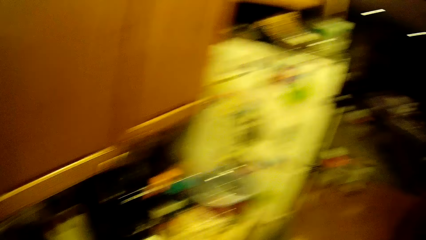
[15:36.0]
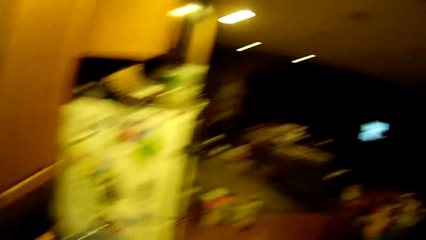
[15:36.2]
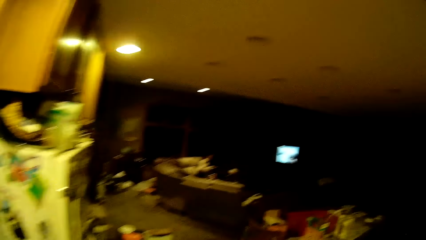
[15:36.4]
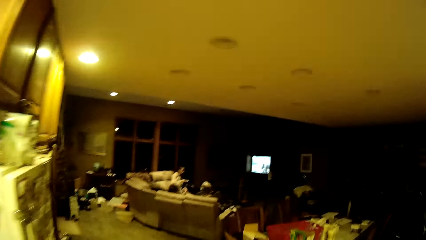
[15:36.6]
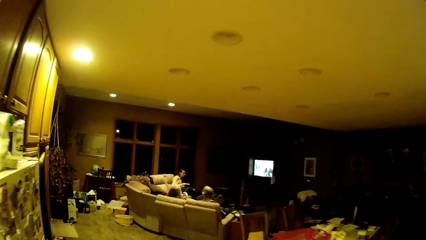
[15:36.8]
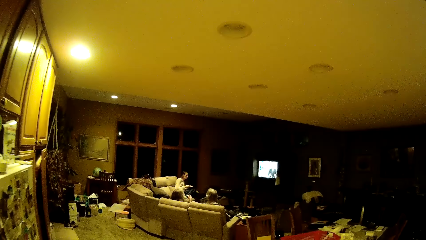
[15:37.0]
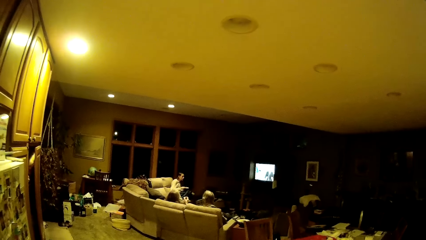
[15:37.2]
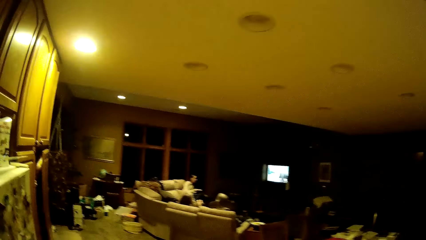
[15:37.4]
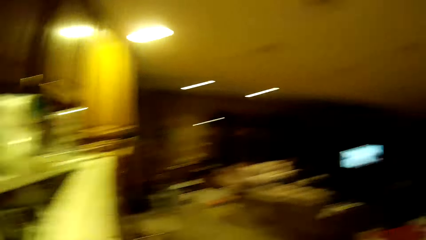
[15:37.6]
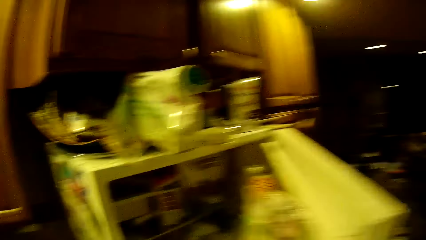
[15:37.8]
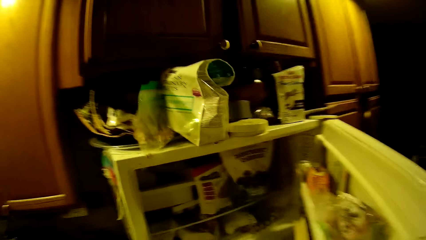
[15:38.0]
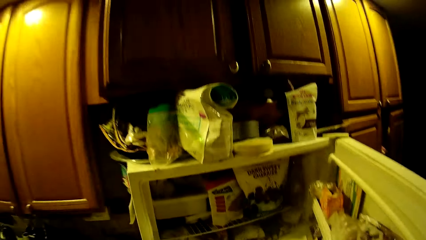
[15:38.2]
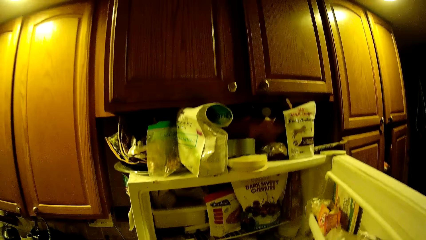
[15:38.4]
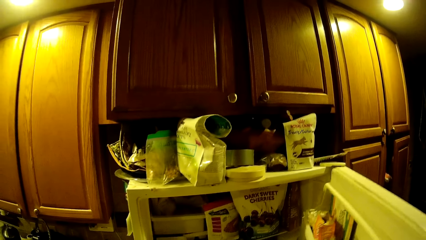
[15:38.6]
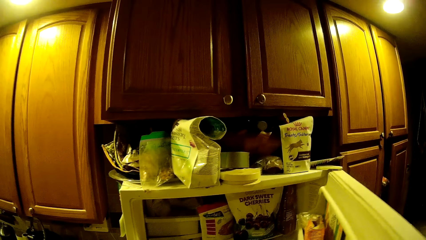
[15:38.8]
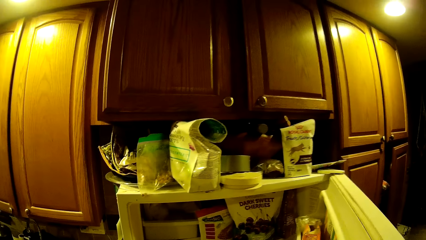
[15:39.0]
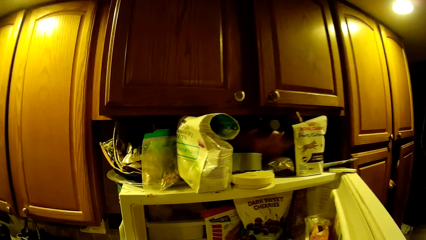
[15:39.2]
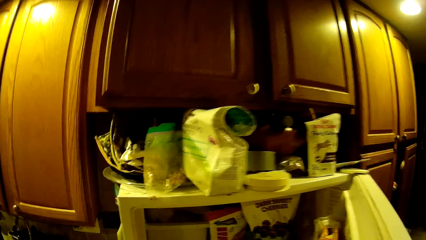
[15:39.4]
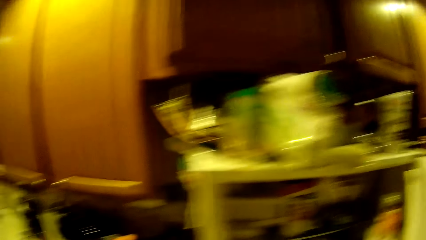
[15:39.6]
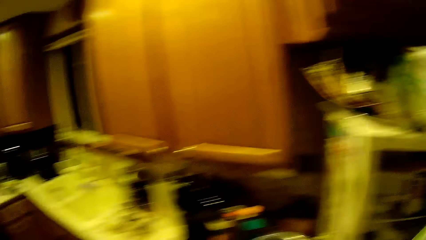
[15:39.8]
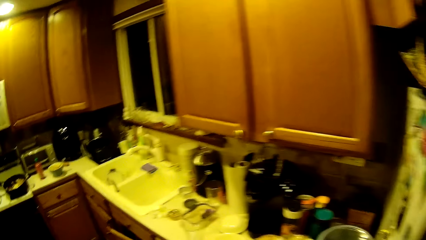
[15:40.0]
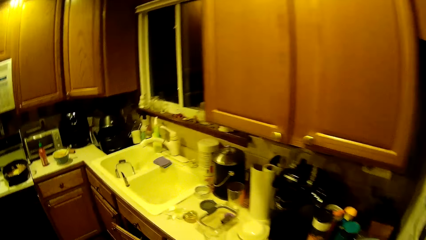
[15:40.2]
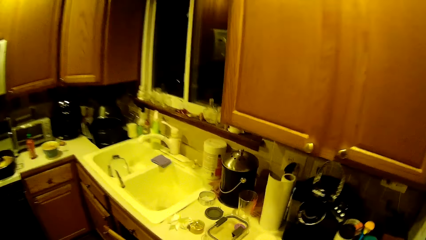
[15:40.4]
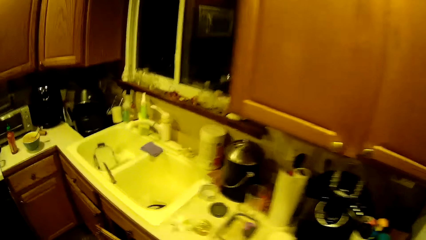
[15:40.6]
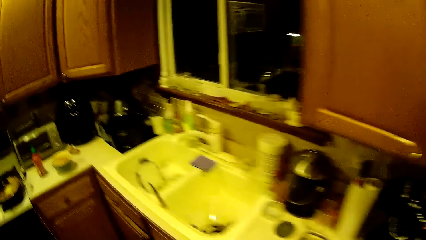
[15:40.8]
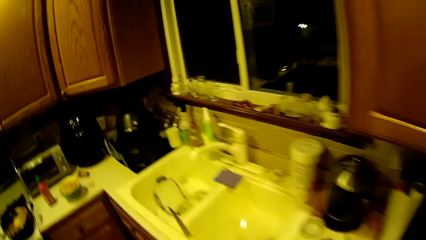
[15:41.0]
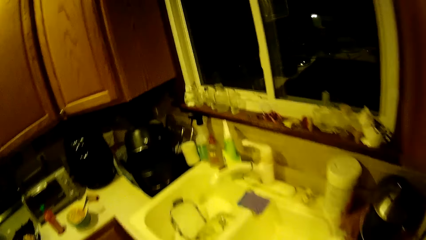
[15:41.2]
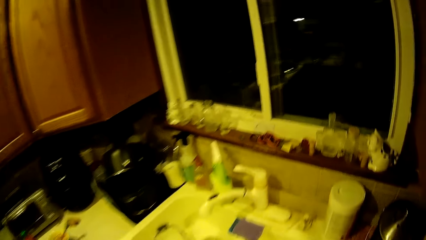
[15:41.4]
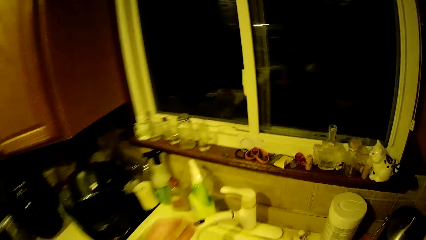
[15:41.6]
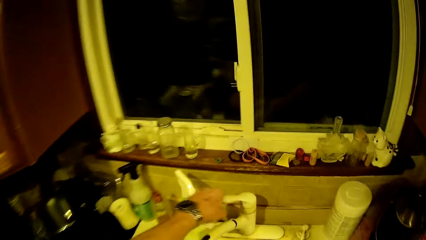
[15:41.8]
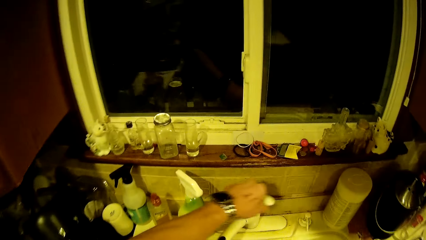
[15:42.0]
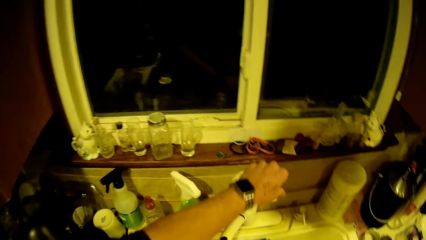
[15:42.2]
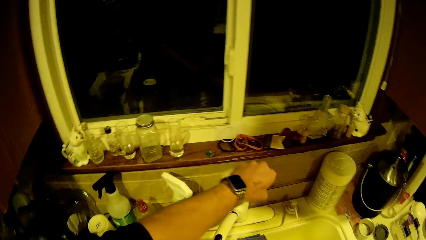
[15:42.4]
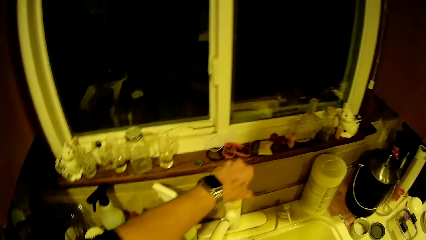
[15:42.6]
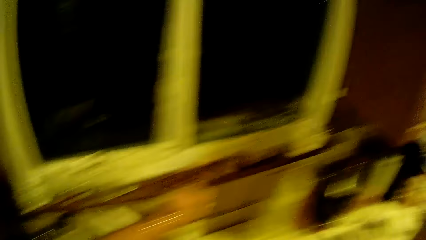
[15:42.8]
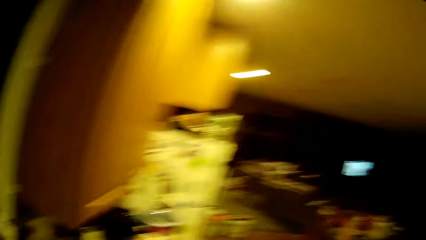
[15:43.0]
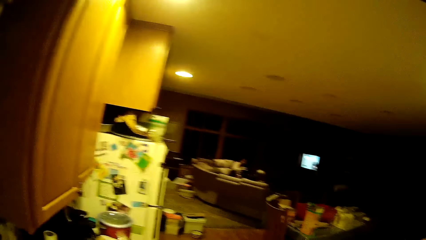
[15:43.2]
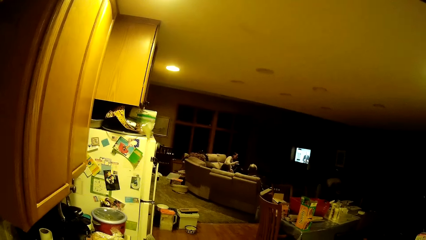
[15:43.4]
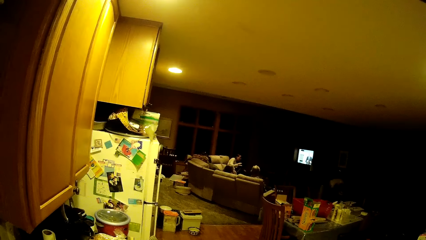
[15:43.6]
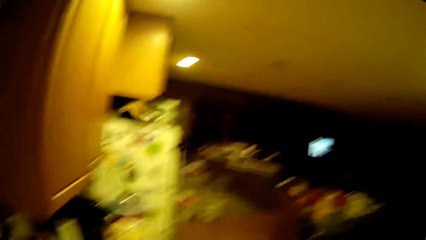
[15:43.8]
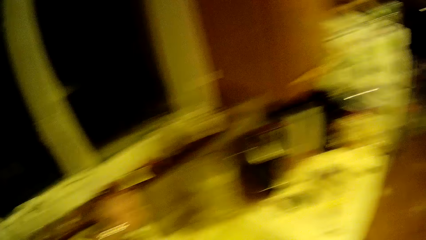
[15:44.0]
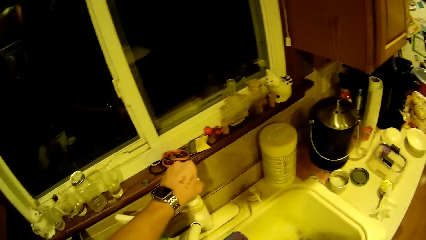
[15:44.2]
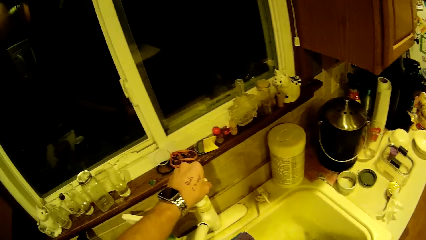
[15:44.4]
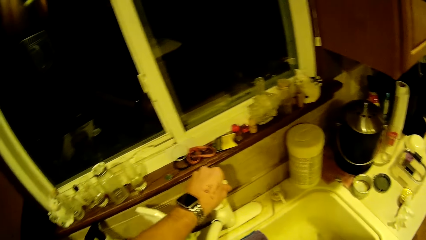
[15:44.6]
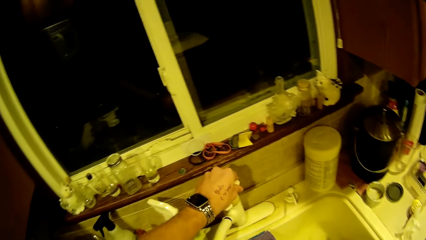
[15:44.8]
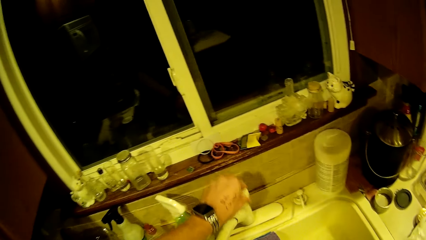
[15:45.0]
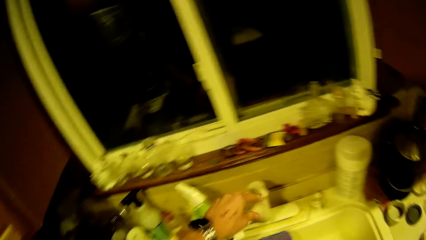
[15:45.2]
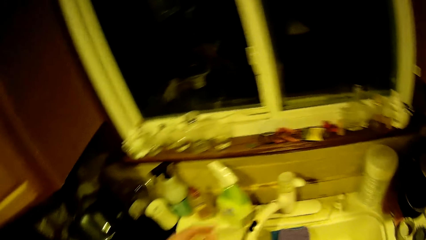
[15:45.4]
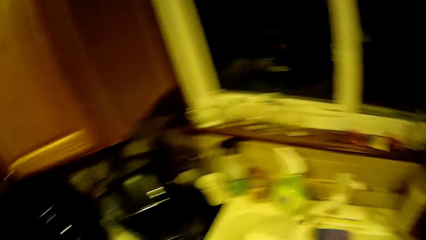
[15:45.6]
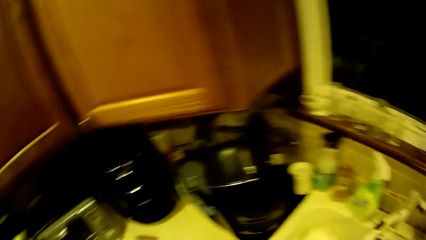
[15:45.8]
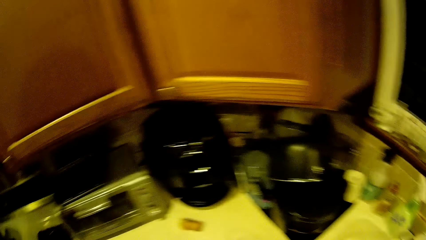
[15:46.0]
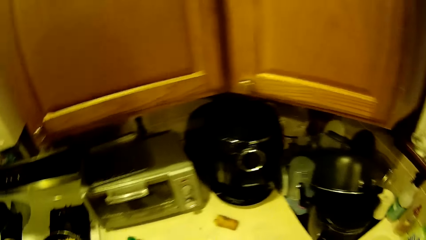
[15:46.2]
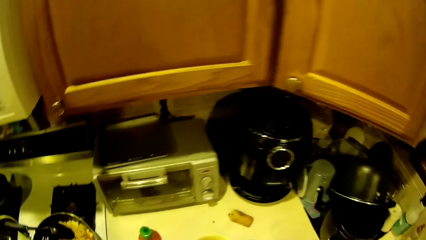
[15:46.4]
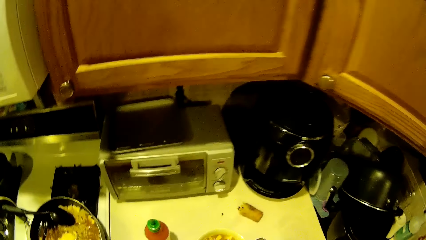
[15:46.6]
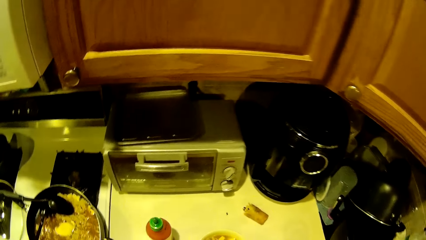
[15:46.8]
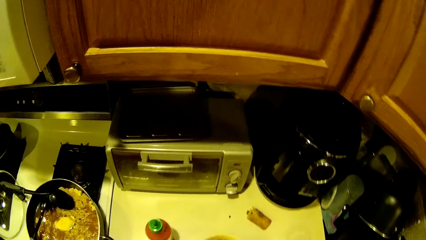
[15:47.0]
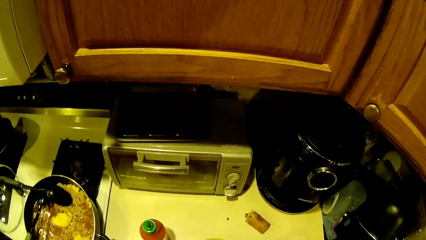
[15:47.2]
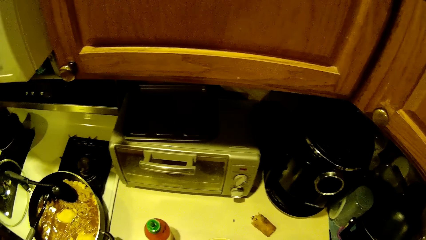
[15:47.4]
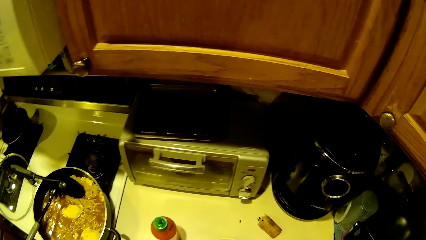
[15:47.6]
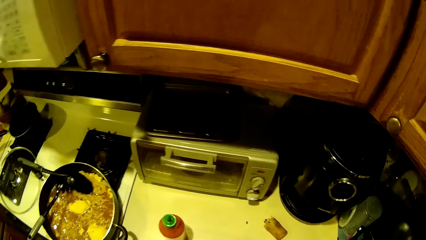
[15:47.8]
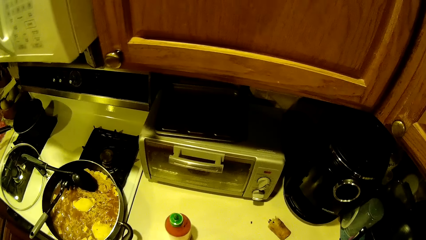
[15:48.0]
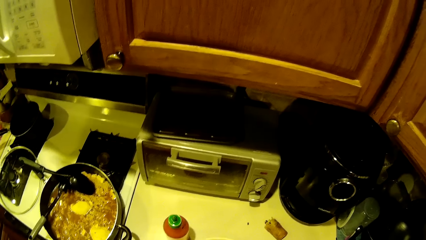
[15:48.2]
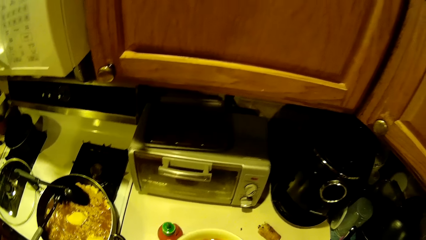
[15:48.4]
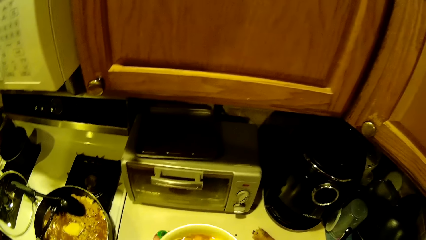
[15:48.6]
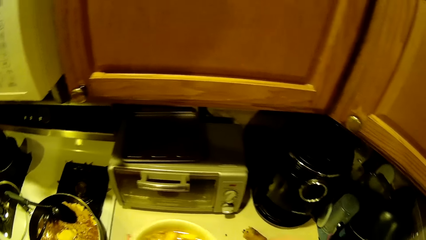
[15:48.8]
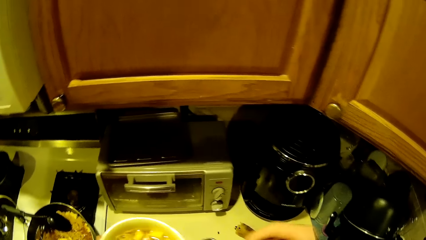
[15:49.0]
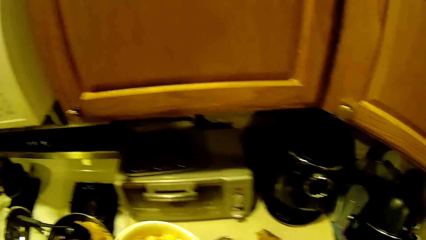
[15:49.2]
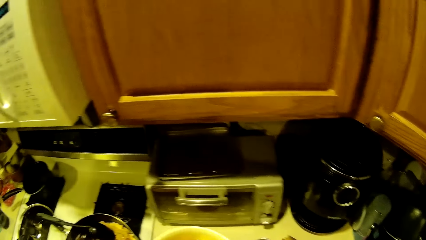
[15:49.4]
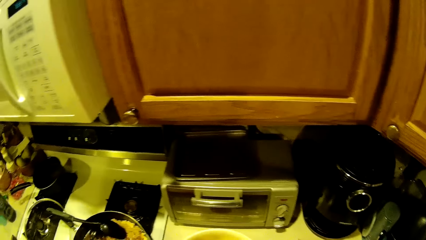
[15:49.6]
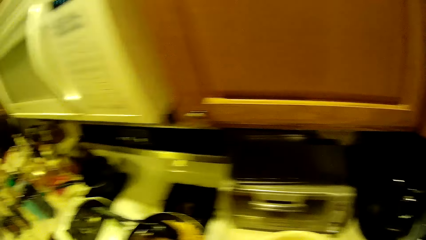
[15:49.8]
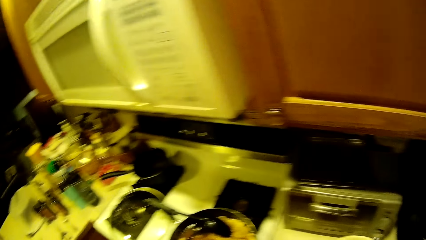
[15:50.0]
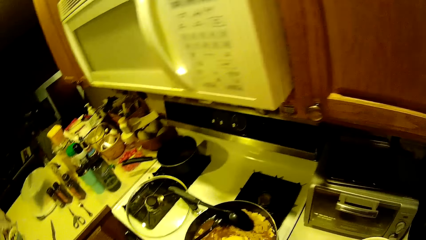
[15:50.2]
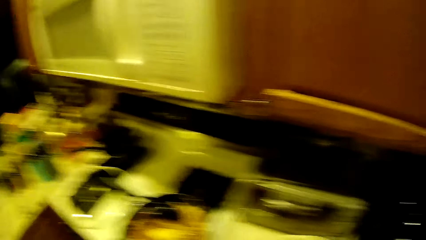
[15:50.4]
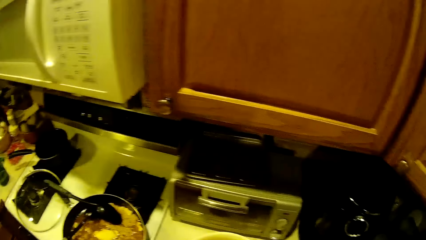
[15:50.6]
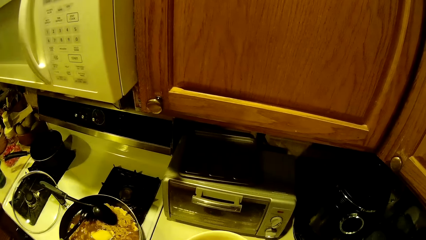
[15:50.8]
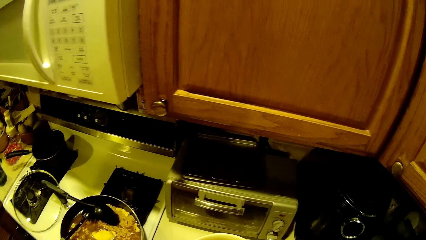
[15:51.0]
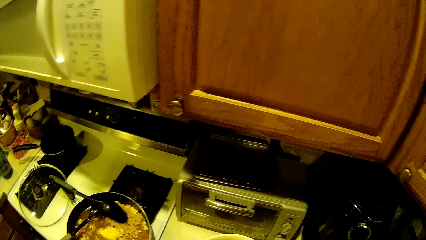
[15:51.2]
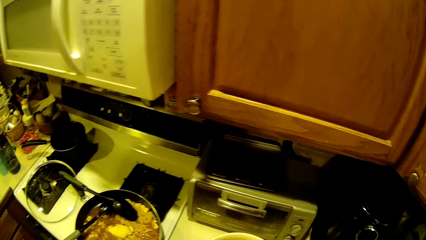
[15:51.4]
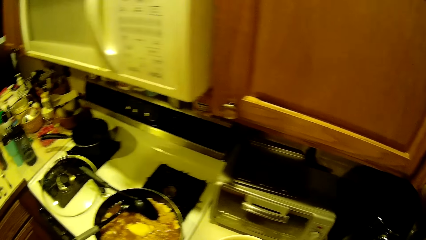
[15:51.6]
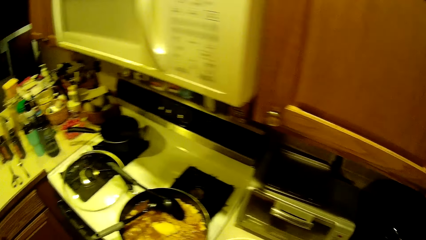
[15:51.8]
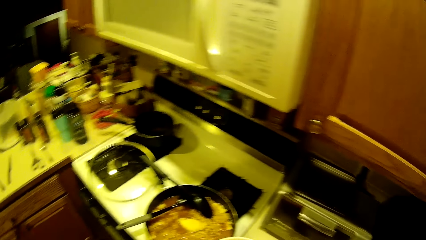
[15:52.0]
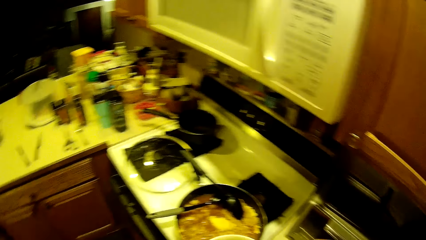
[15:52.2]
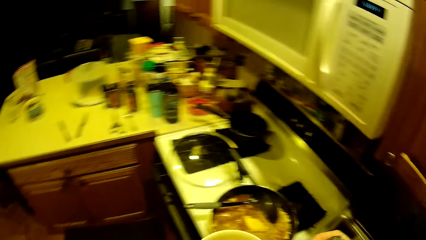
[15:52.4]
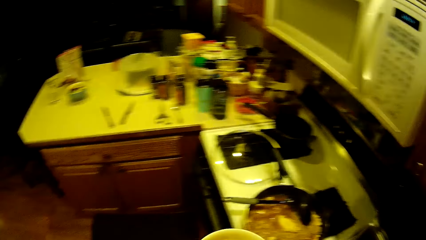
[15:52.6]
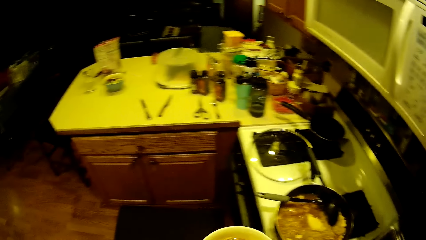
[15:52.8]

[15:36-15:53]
The camera wearer walks towards the fridge or refrigerator. He opens the refrigerator with his right hand. He interacts with items in the refrigerator with his hands. He closes the refrigerator with his right hand. He walks towards the sink. He switches on the tap in the kitchen sink with his left hand. He switches off the tap in the kitchen sink with his left hand. He picks up the plate of noodles from the kitchen counter top with his left hand.
